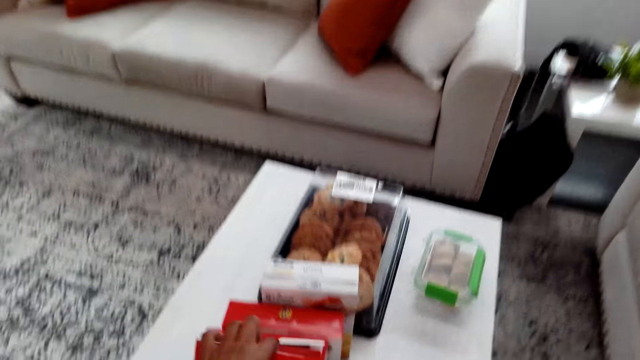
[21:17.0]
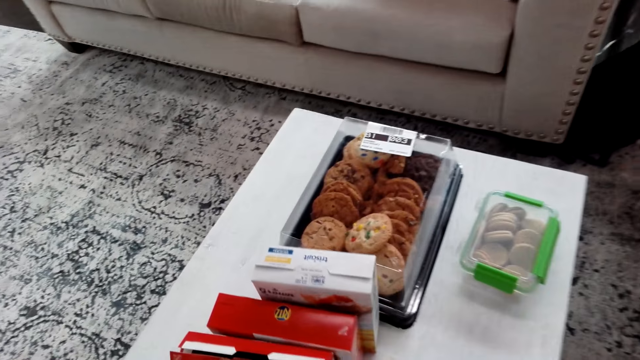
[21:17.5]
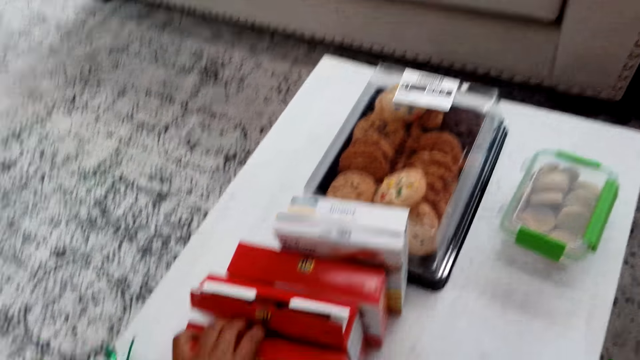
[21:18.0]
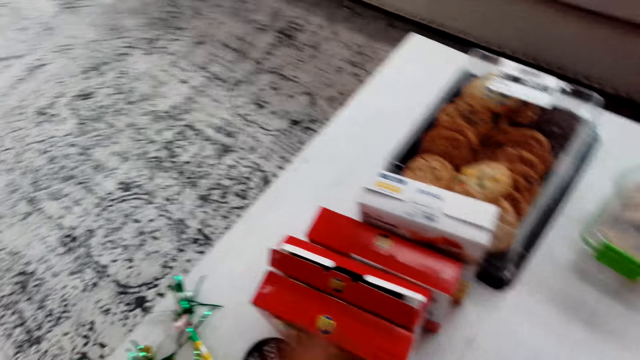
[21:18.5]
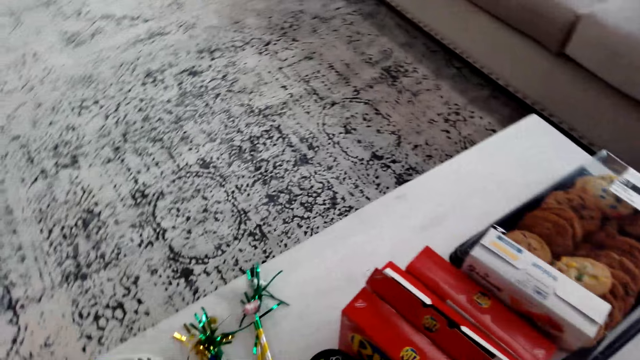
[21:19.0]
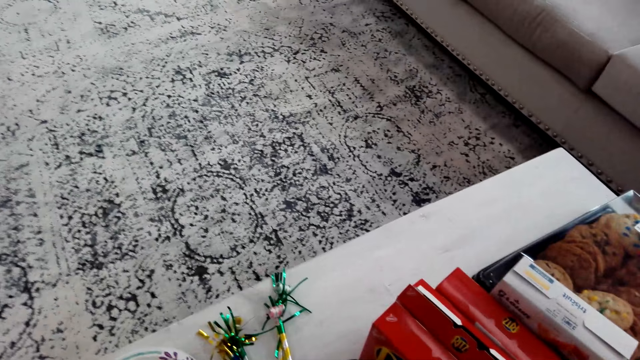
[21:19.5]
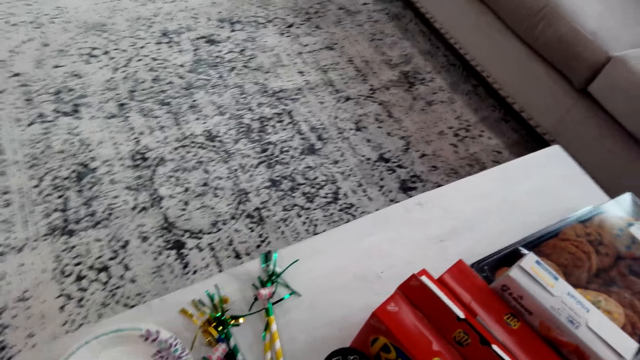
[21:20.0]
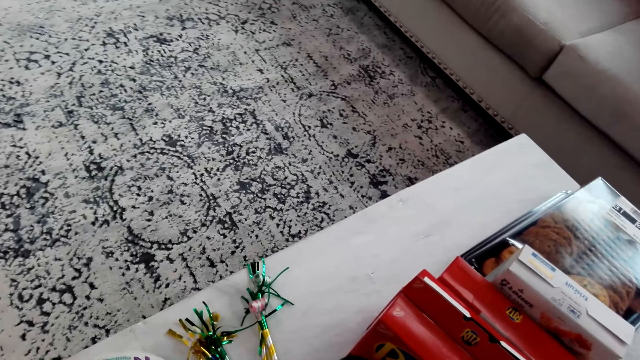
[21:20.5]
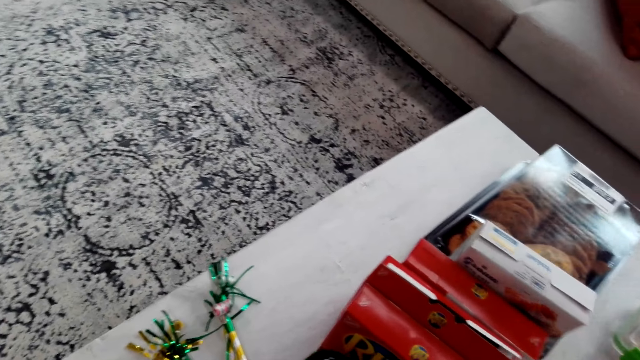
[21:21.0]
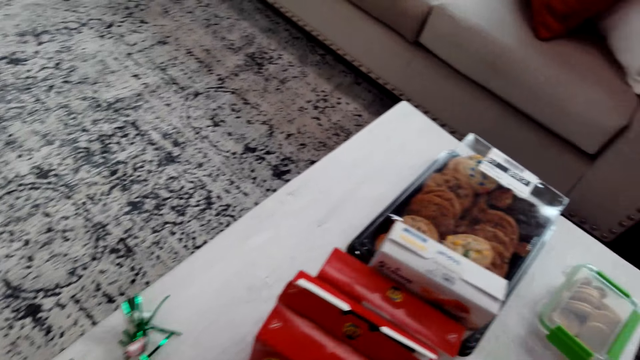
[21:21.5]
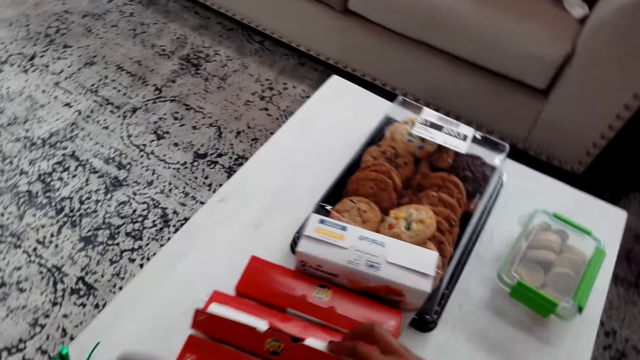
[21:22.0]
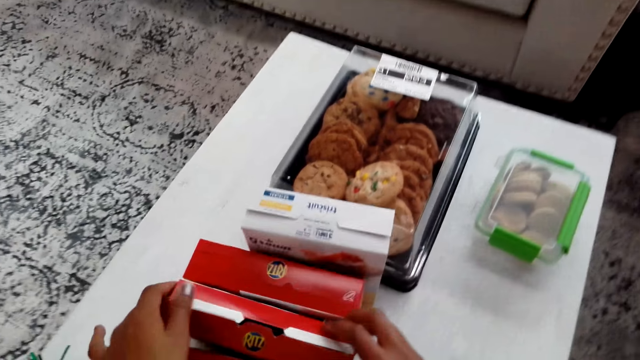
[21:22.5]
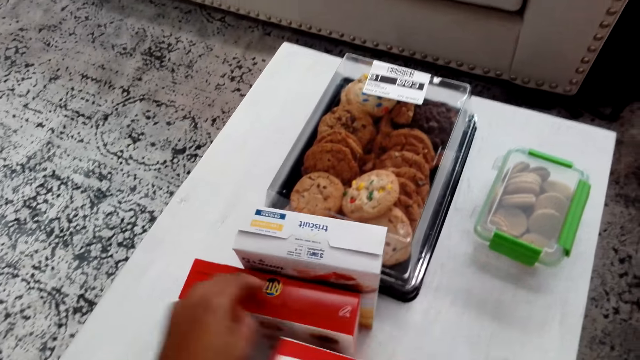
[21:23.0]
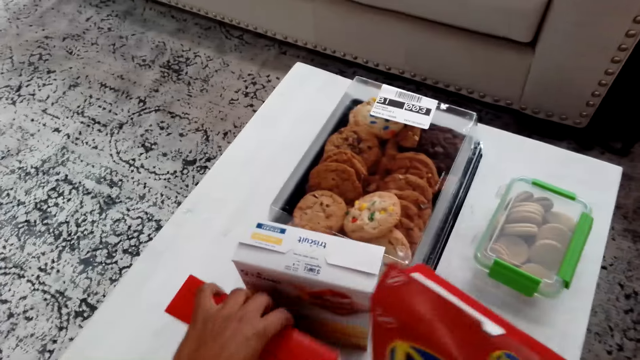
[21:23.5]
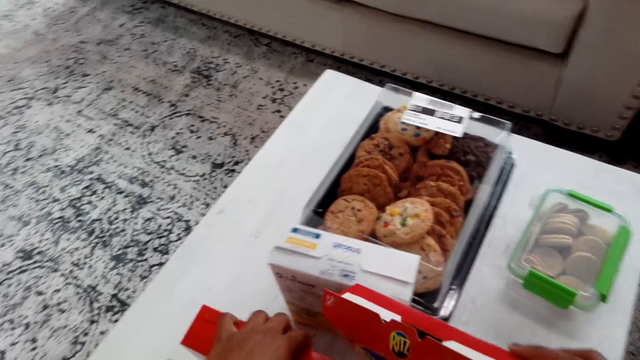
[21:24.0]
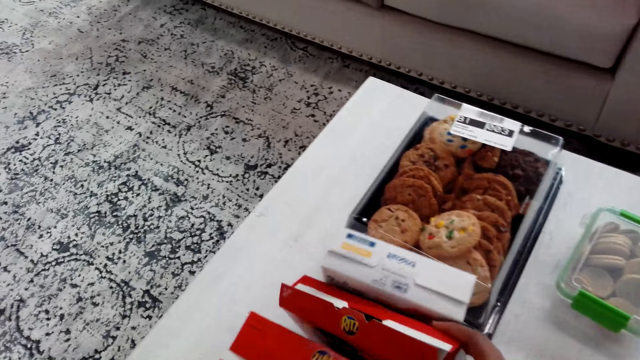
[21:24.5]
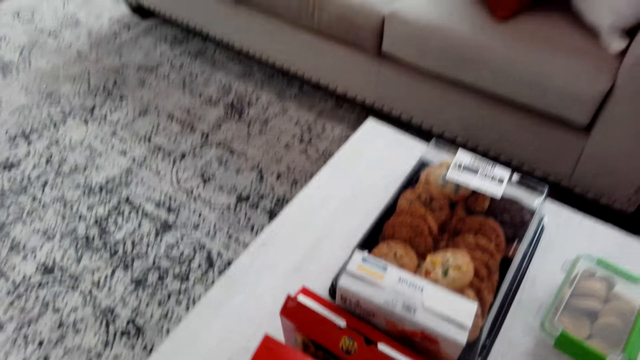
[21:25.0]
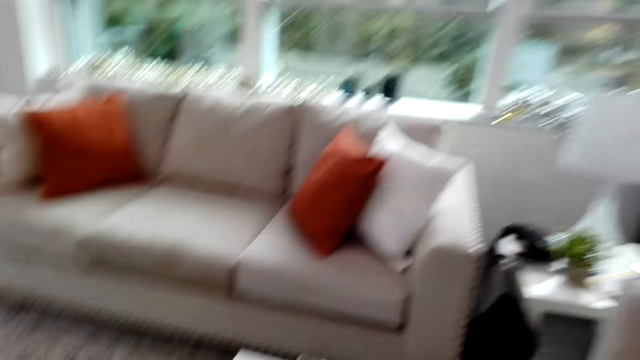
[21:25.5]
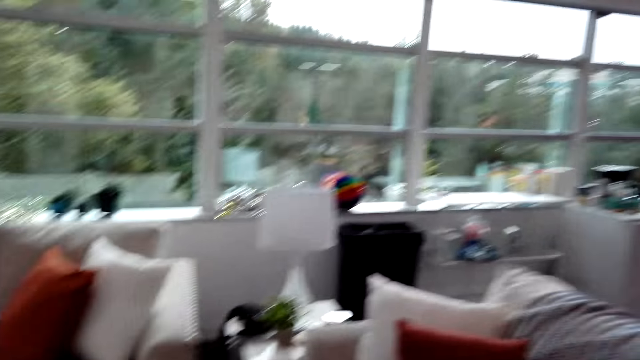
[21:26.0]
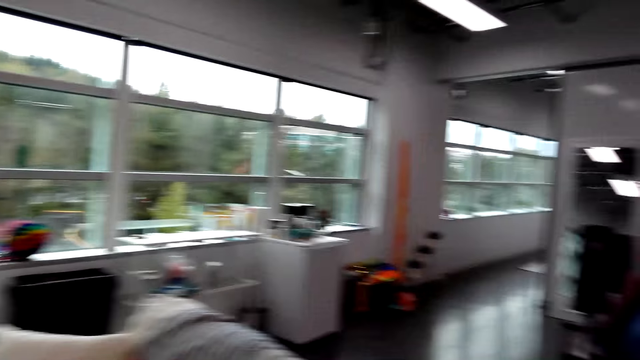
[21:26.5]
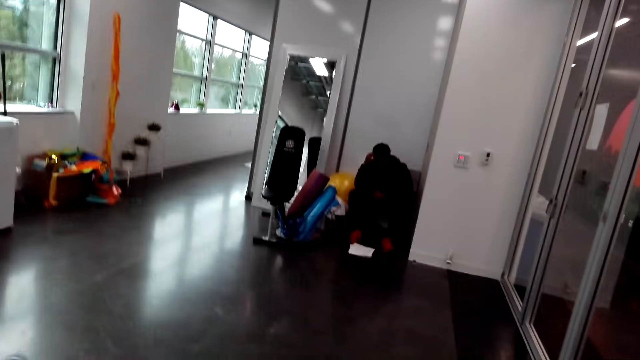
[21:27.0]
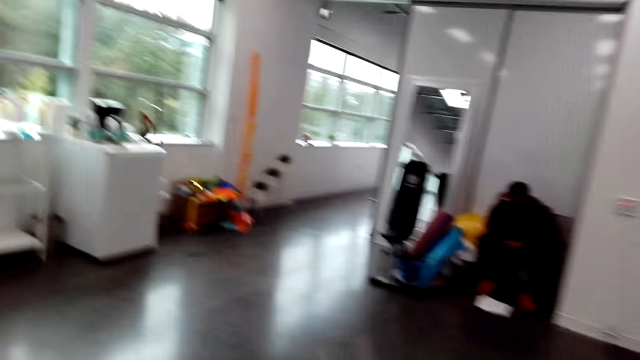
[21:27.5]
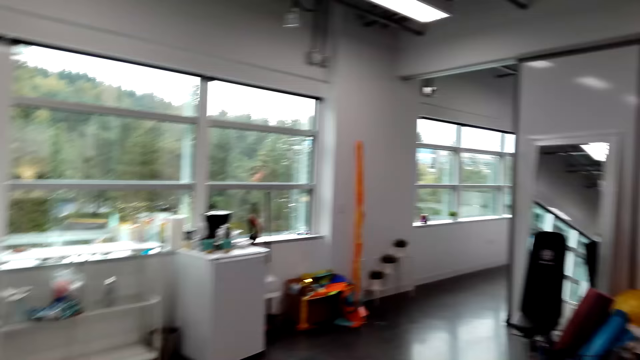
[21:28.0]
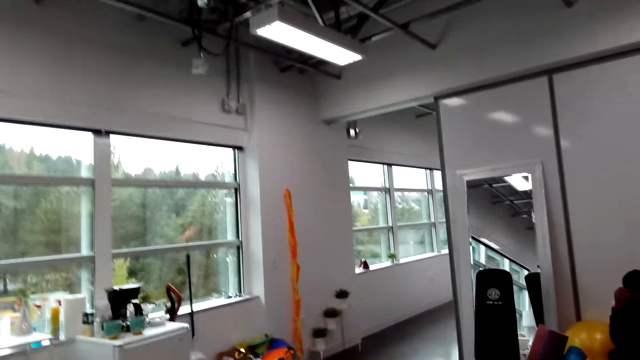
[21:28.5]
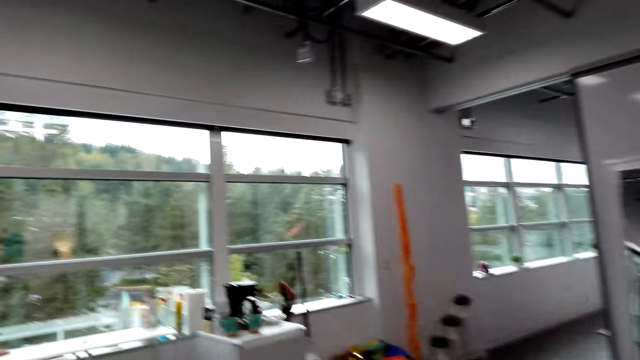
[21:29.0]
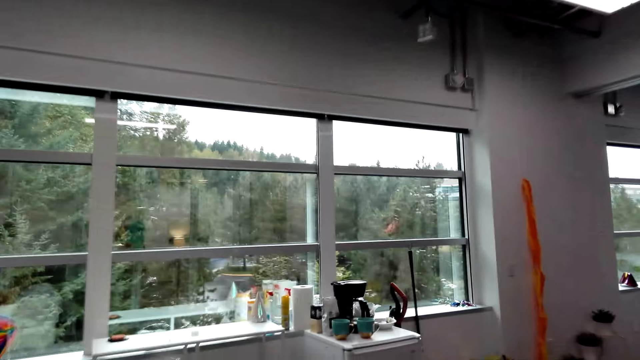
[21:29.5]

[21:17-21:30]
The camera wearer touches the snack carton. They adjust the carton. They pick up the snack carton, drag another carton of snack on the table, and put the snack carton down. They walk around the house.

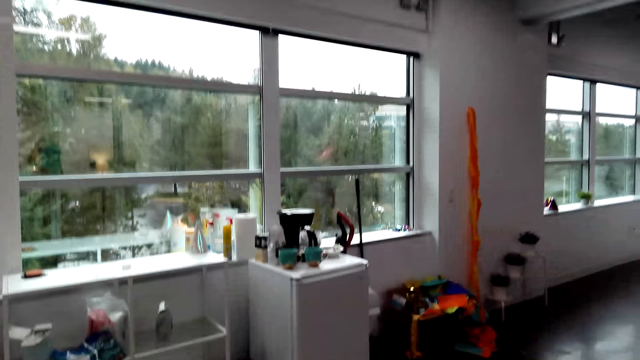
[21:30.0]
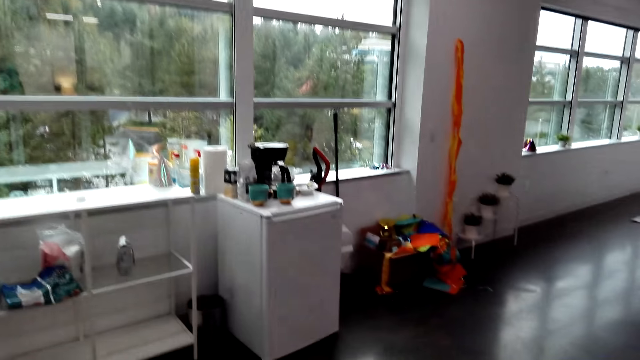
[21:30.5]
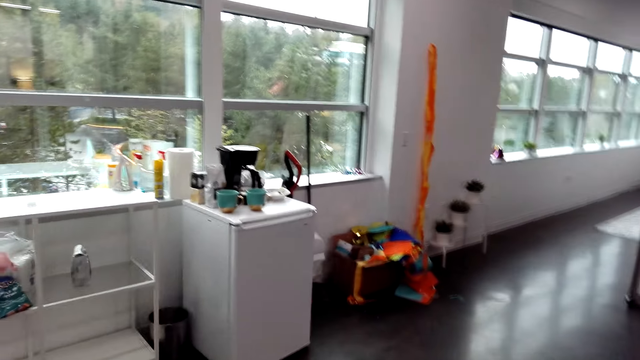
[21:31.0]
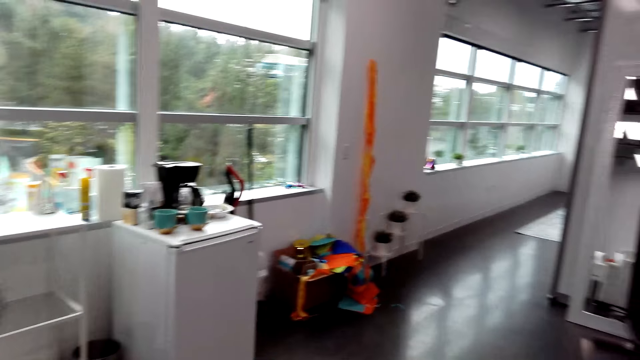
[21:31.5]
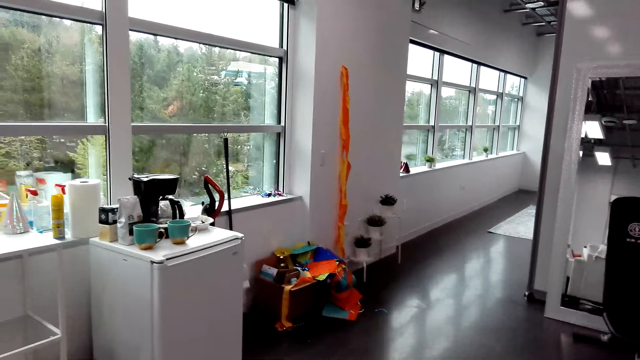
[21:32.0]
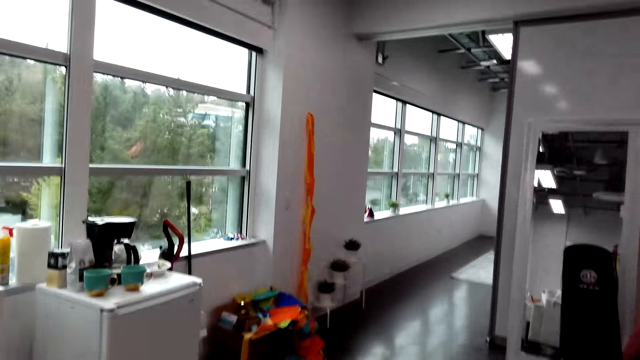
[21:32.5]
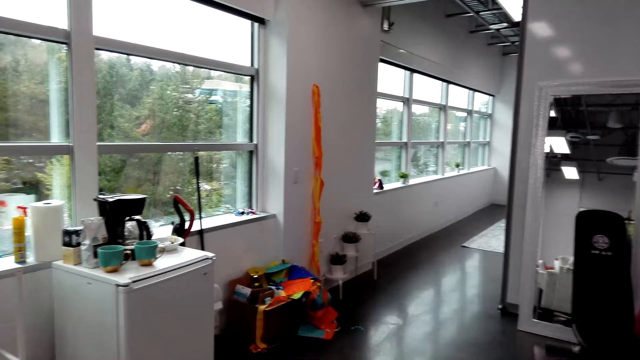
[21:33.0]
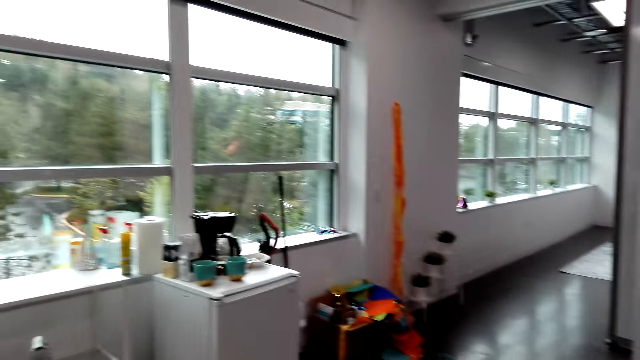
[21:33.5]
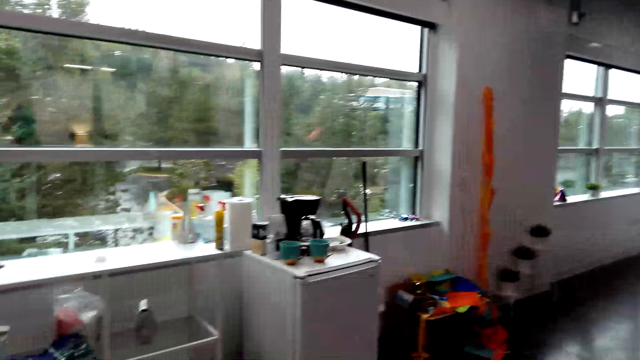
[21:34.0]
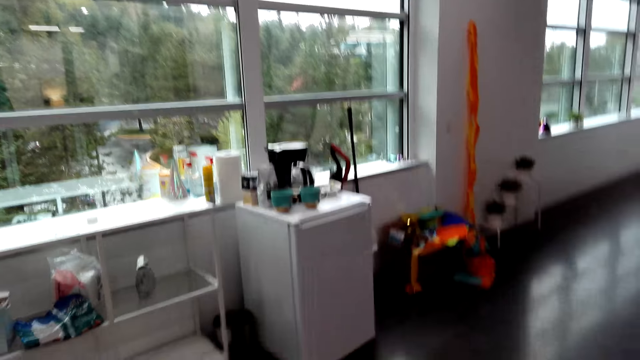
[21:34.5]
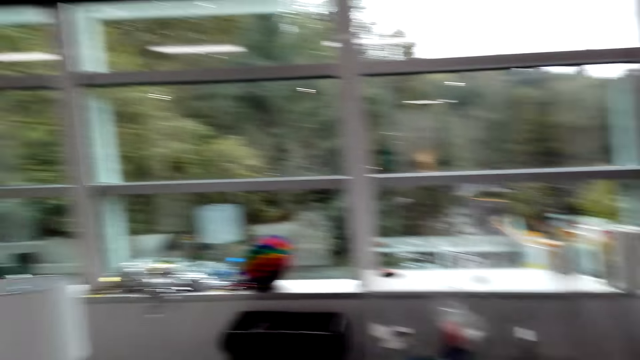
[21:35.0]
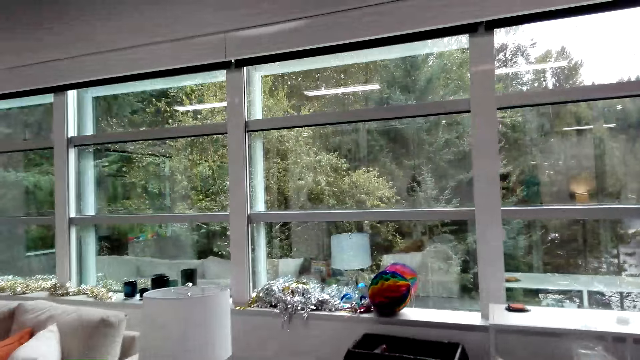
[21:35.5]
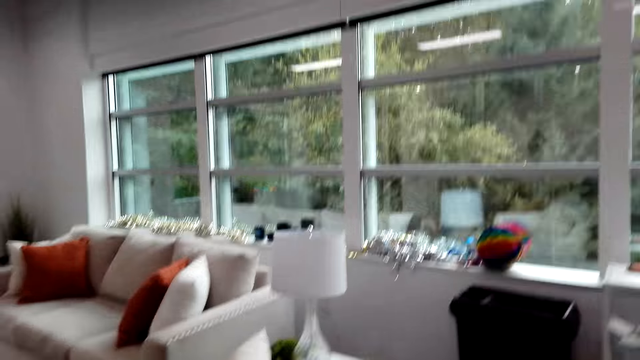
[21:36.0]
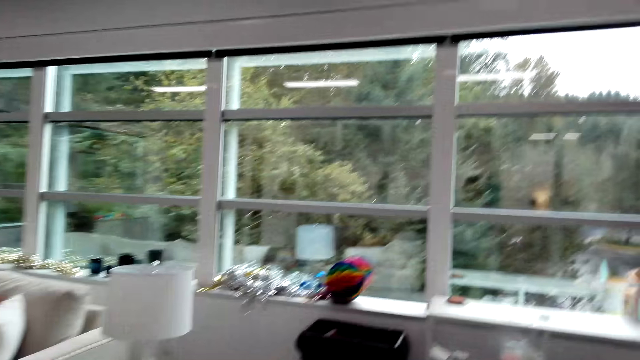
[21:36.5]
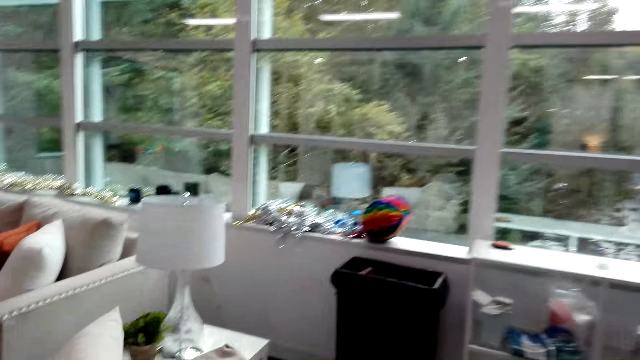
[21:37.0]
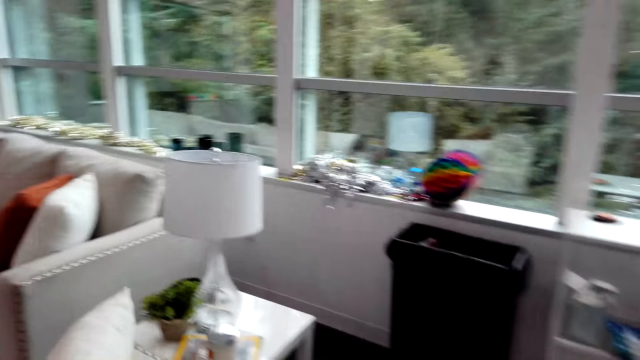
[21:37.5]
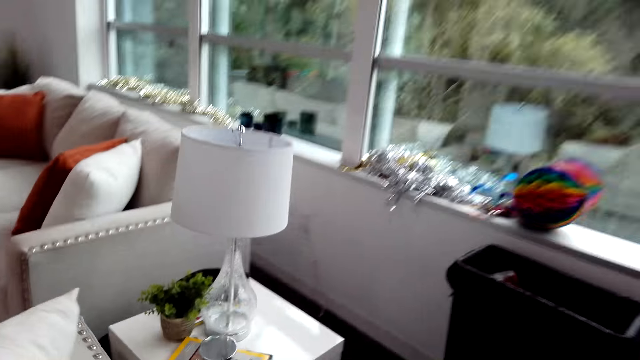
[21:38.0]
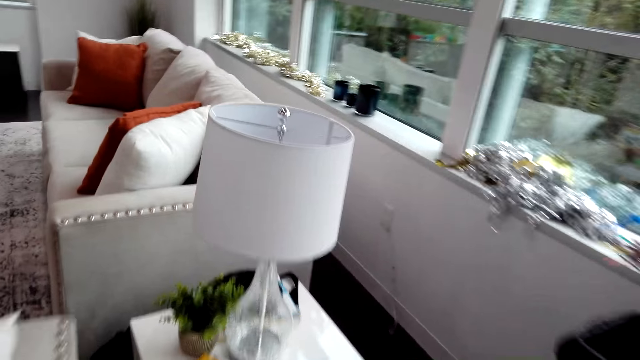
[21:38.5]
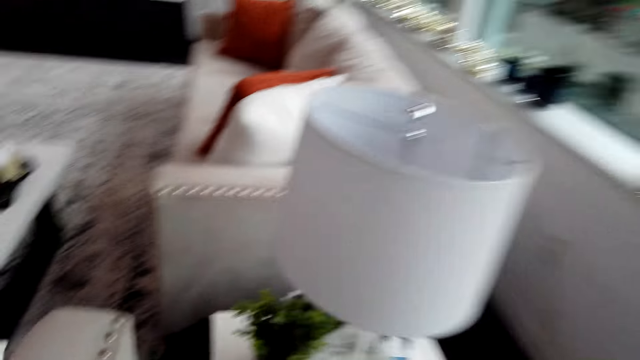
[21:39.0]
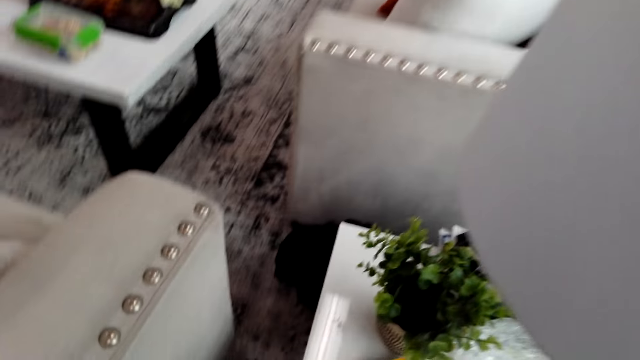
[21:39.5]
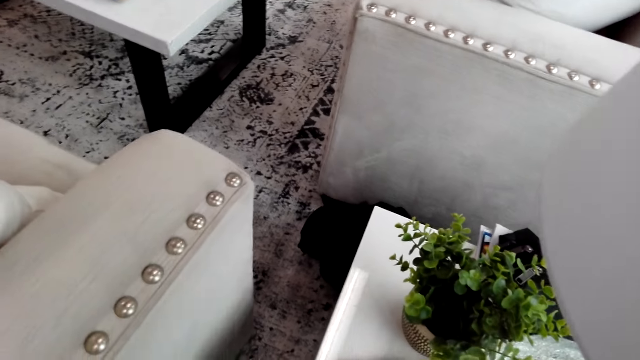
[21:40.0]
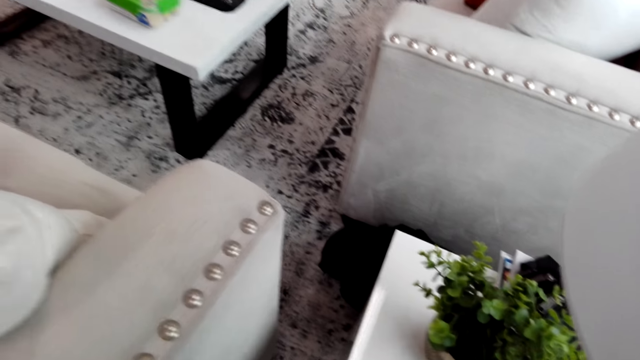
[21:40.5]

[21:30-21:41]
The camera wearer stops. They look around. They walk.
